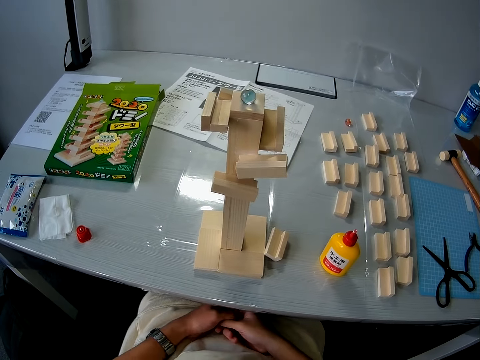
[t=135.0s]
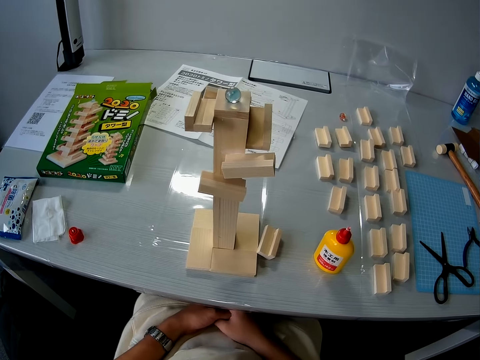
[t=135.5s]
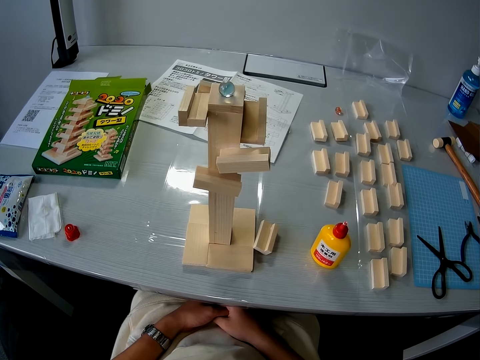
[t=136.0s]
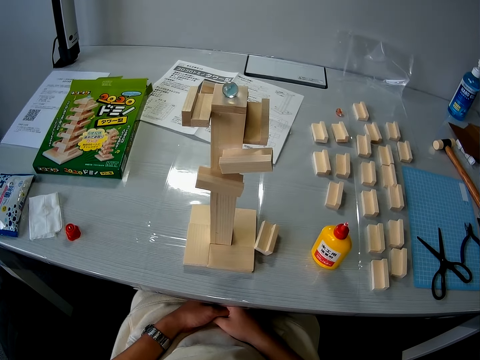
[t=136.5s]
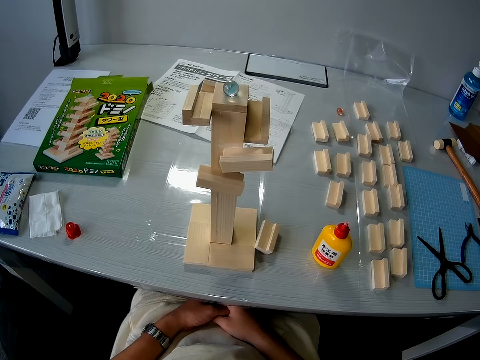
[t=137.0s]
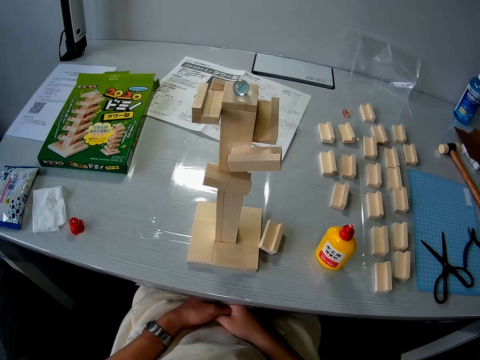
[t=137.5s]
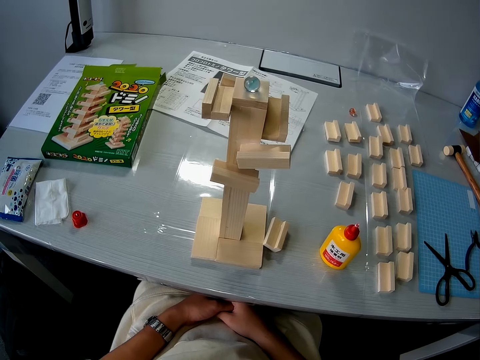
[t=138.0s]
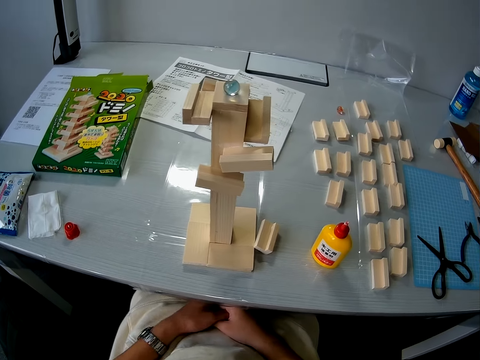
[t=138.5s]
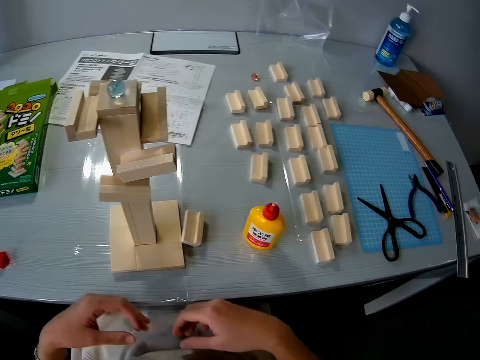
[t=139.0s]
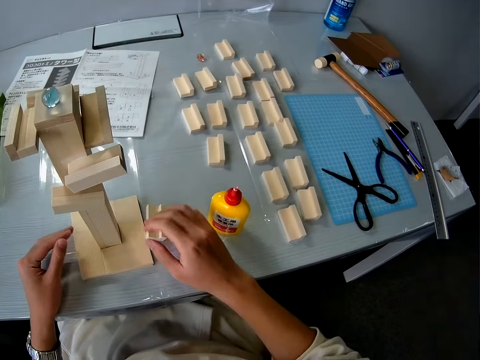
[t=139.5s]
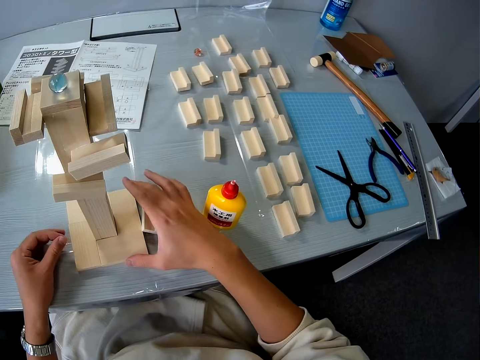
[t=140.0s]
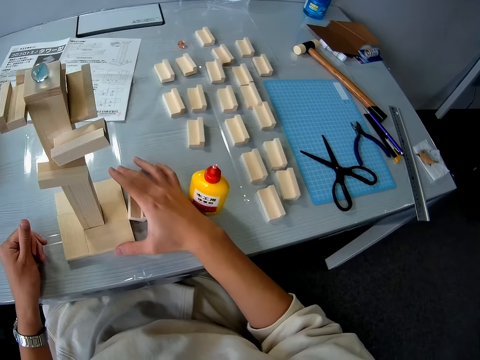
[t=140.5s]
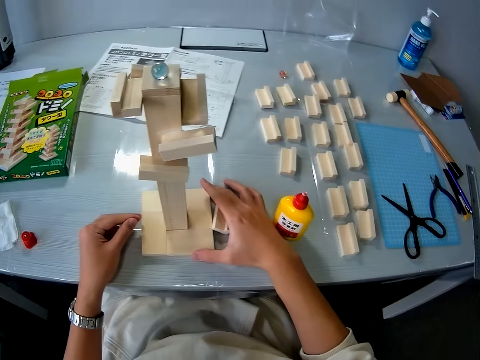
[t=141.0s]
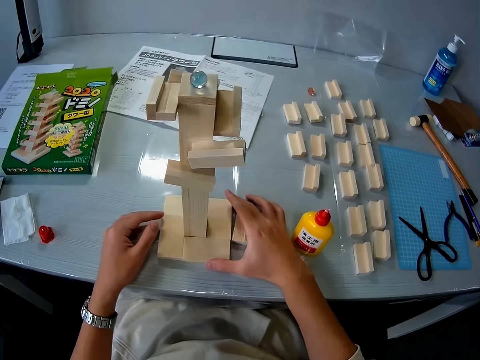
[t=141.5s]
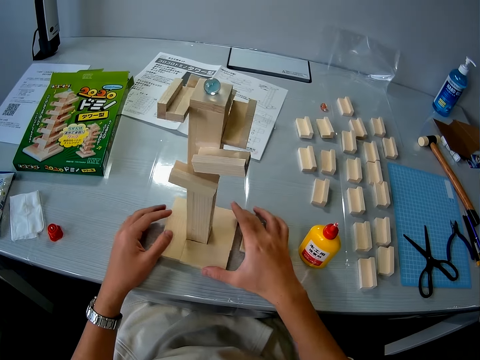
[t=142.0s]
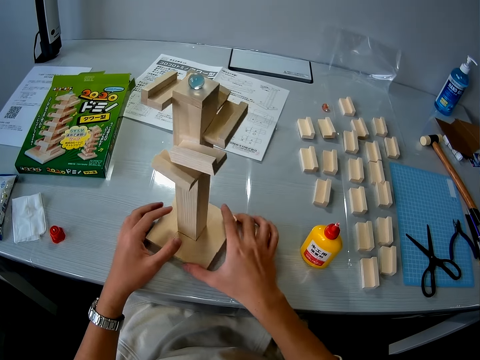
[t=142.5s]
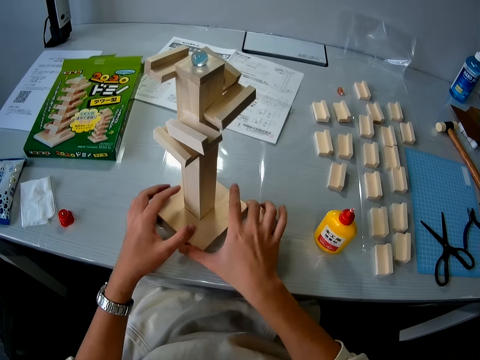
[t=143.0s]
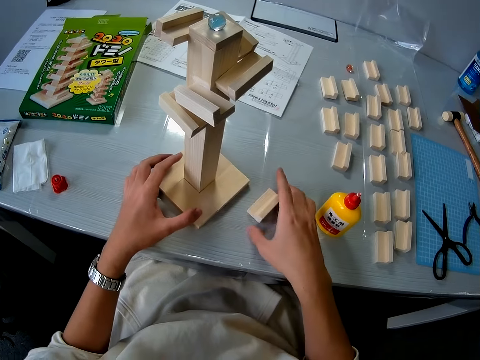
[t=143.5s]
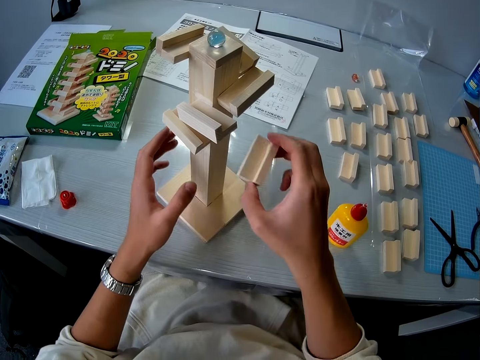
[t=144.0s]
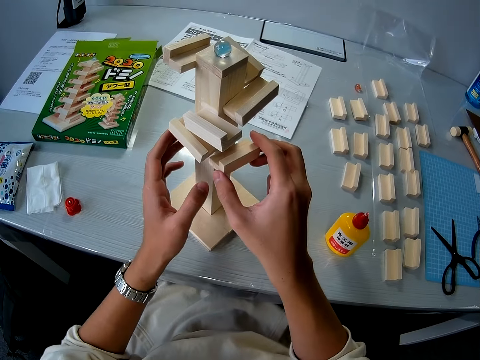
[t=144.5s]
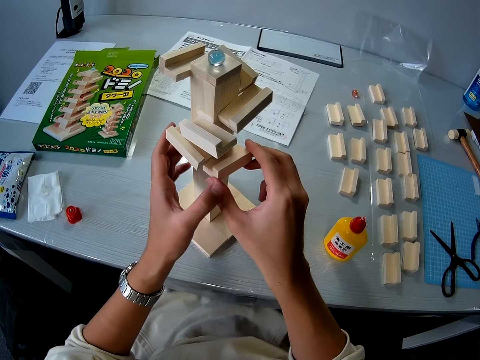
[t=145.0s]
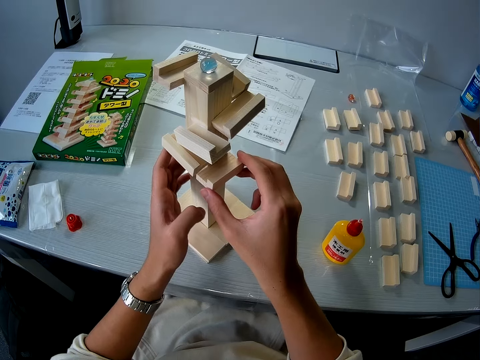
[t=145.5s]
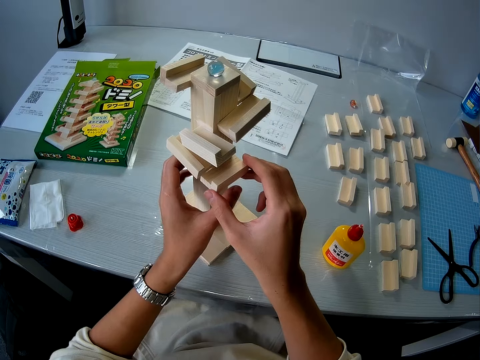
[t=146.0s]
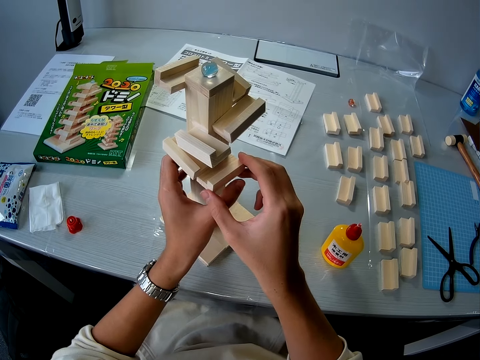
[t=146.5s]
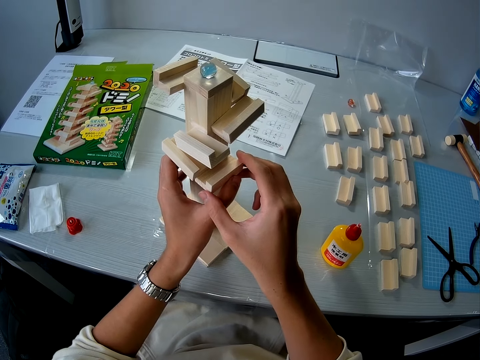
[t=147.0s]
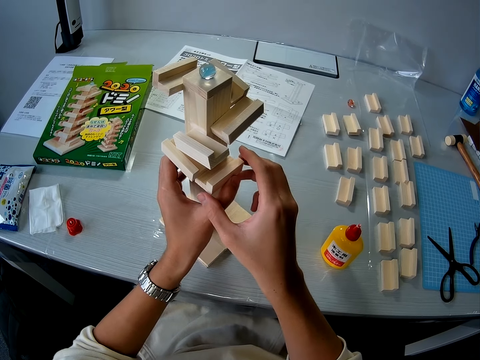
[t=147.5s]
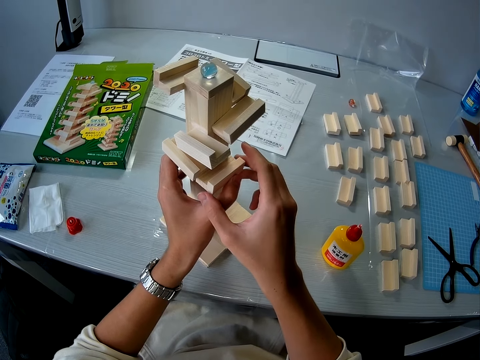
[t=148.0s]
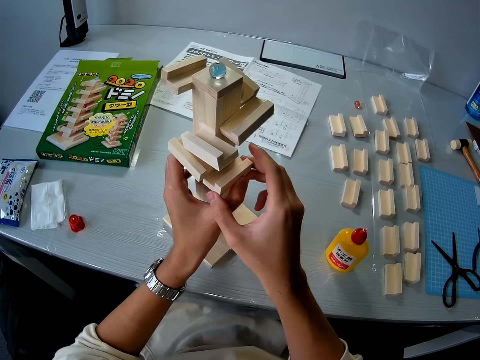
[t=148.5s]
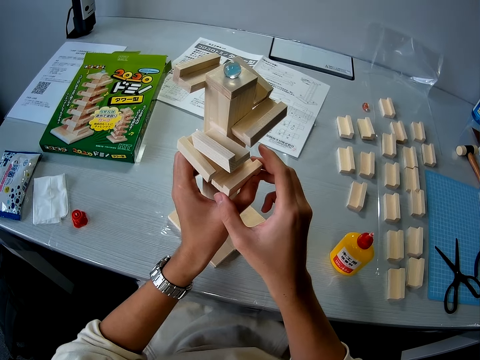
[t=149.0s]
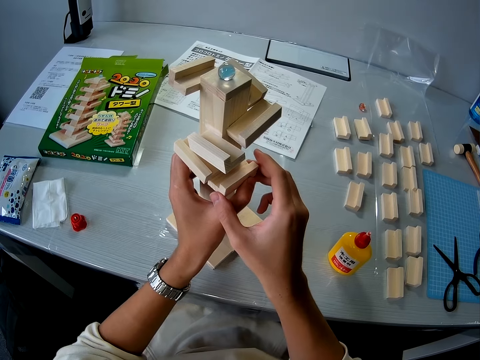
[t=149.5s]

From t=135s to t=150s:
The camera wearer turns the wooden mechanical model on the table. They pick up the third wooden mechanical model from the table. They connect the third wooden mechanical piece to the wooden mechanical model on the table.

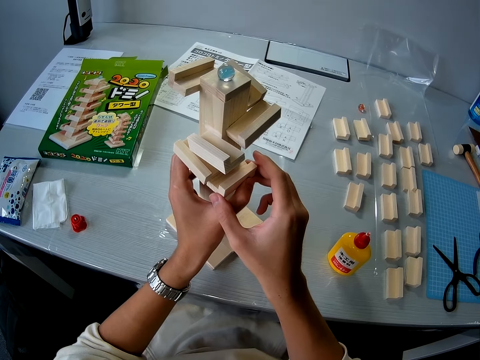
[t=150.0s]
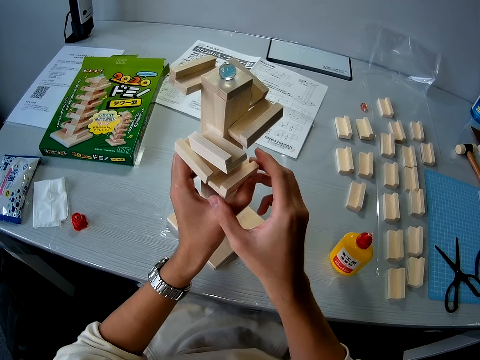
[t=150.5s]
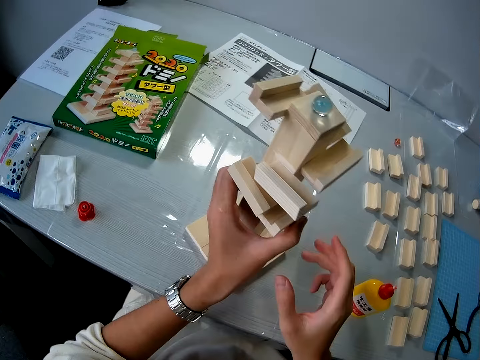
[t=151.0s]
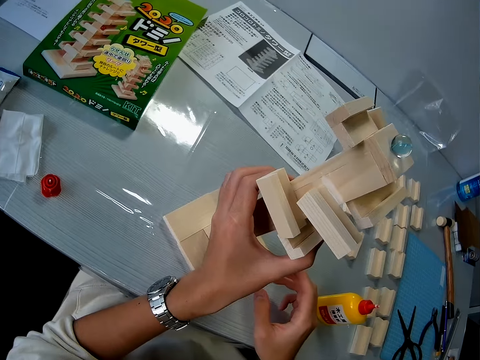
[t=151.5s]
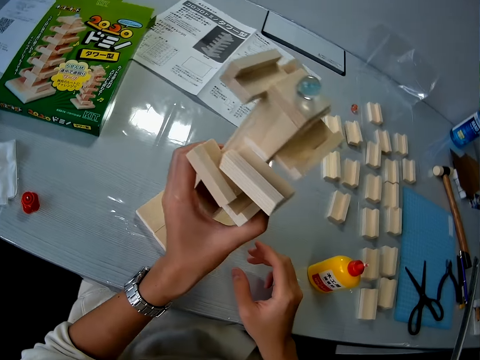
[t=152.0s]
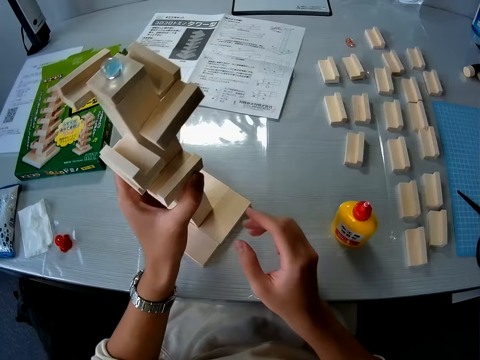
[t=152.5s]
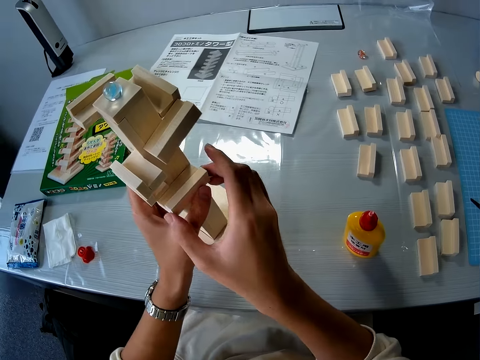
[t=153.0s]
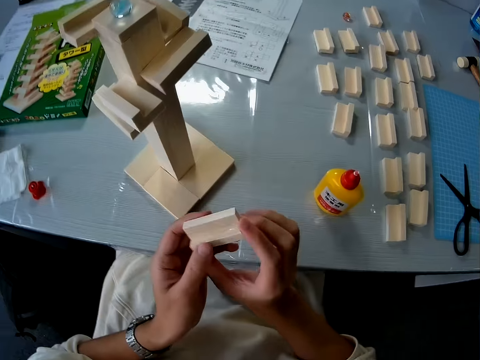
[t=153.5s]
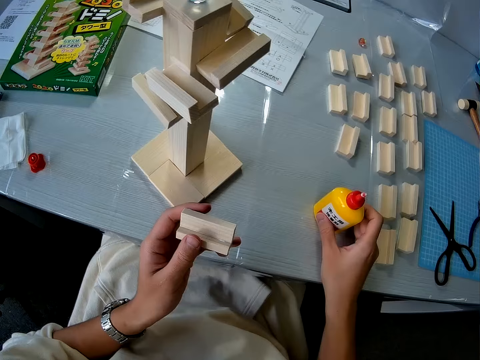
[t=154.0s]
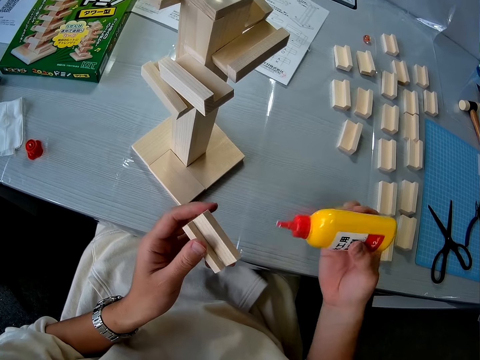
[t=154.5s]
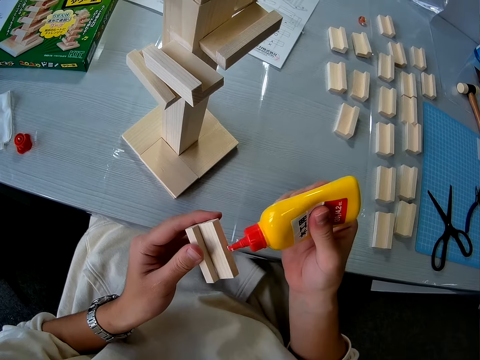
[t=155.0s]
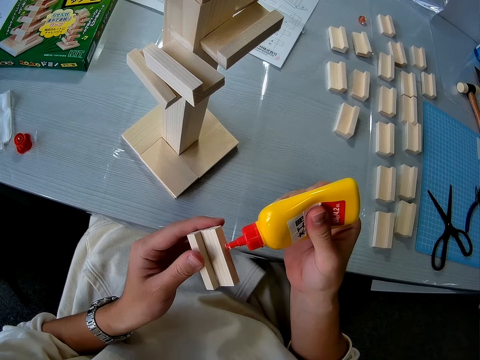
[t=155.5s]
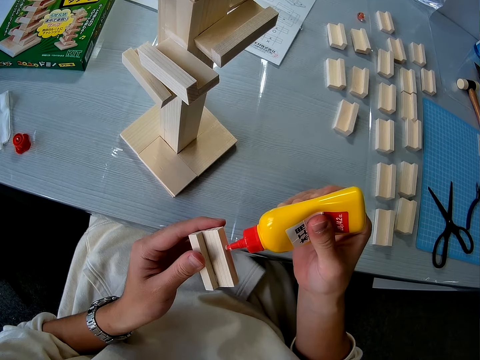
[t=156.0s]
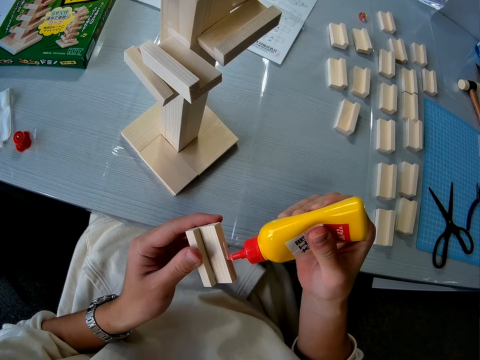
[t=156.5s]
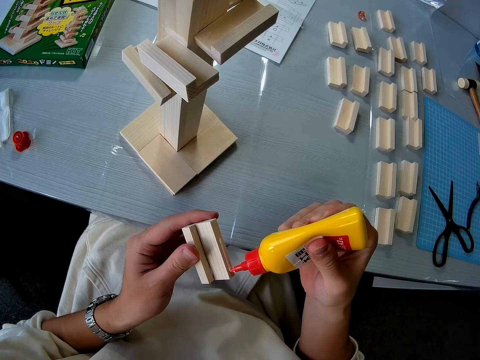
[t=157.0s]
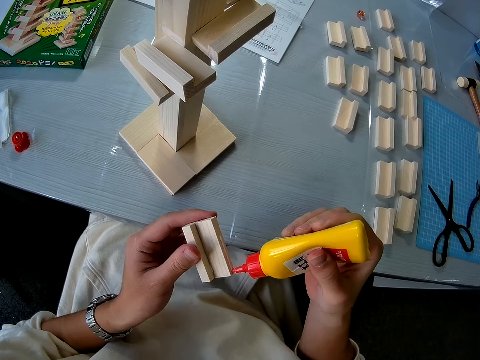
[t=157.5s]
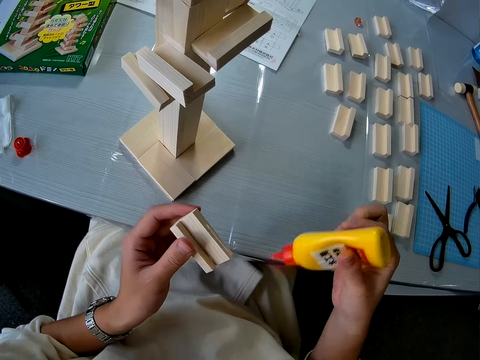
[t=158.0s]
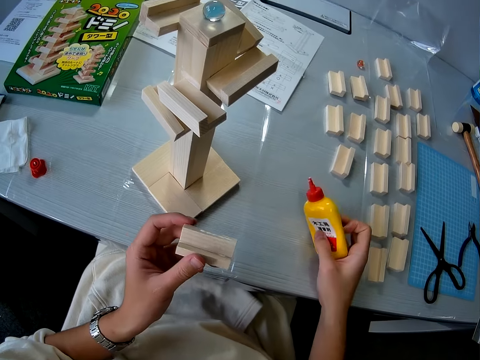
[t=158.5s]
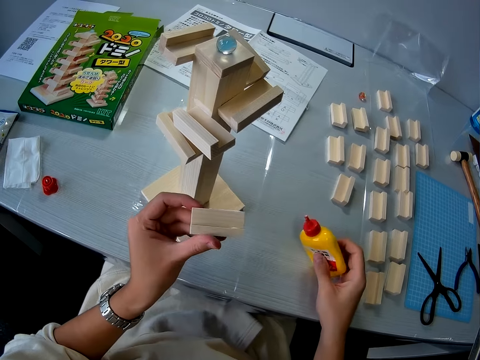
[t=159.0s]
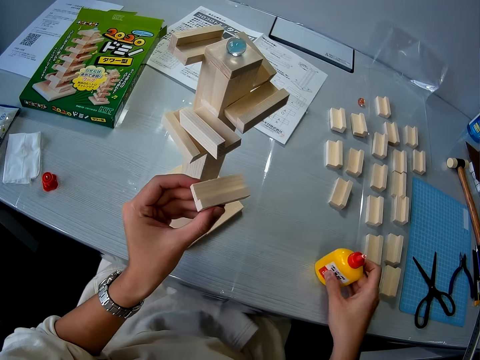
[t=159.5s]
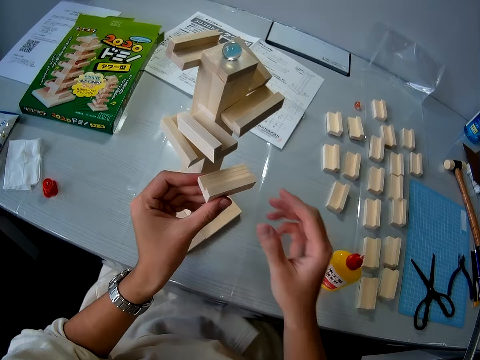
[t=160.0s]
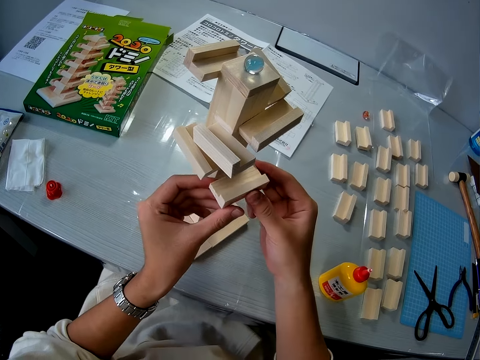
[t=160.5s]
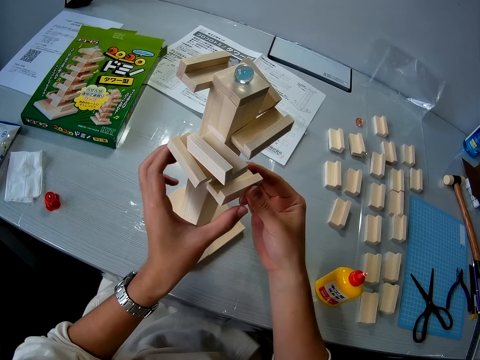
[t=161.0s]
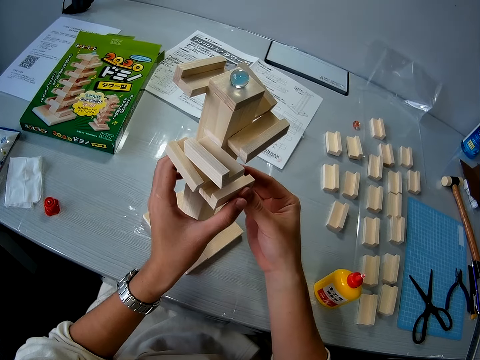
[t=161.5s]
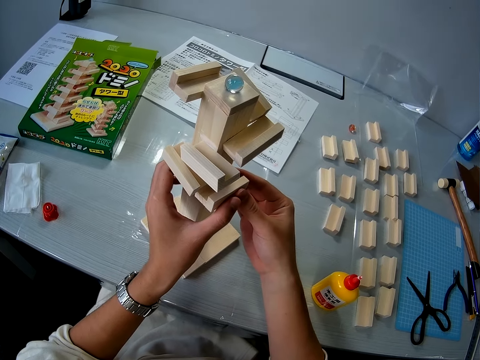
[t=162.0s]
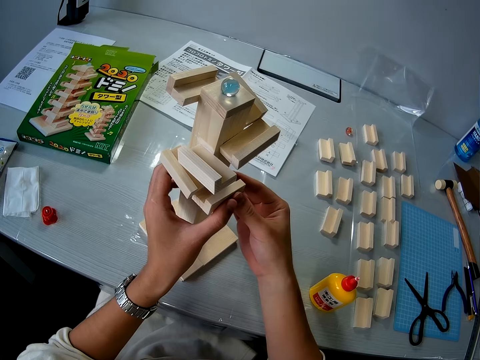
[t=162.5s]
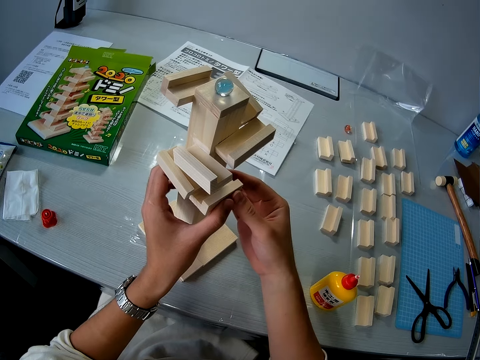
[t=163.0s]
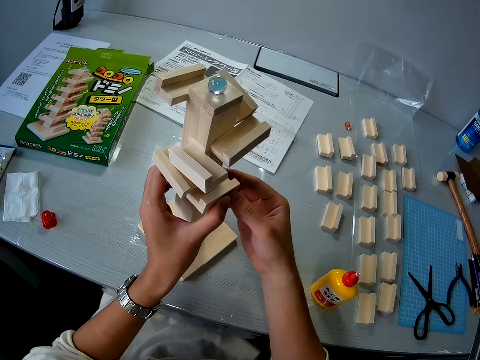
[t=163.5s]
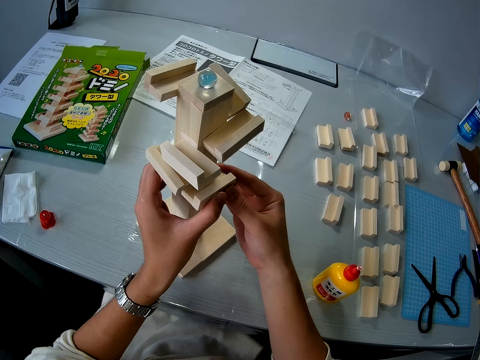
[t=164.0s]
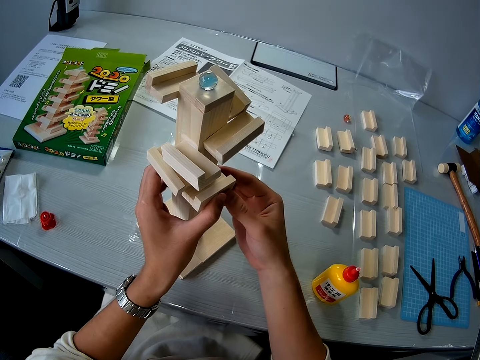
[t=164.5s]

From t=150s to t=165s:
The camera wearer removes the third wooden mechanical piece from the wooden mechanical model on the table. He picks up the glue container from the table. He applies glue to the third wooden mechanical piece in his left hand. He drops the glue container on the table. He connects the third wooden mechanical piece to the wooden mechanical model on the table.
